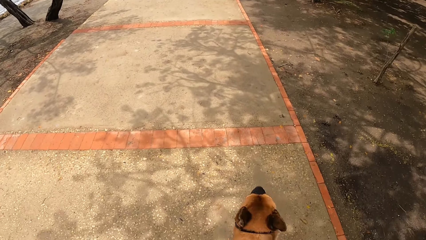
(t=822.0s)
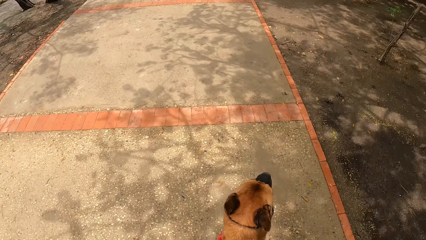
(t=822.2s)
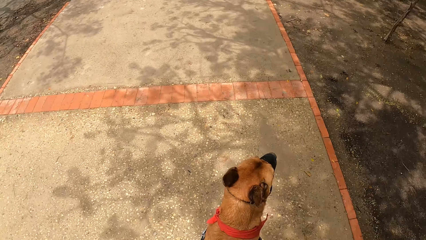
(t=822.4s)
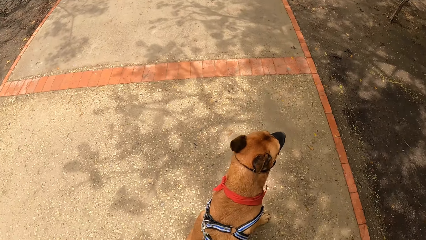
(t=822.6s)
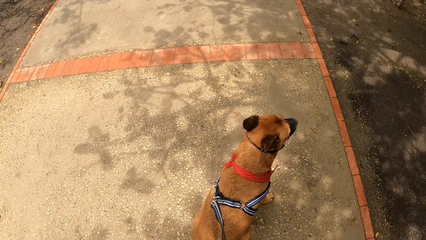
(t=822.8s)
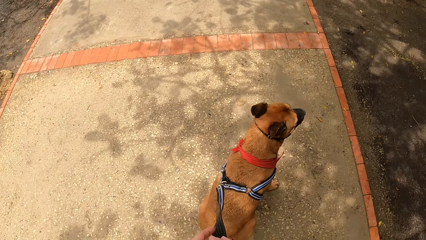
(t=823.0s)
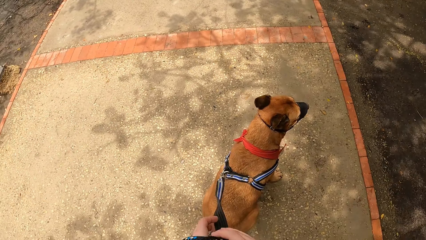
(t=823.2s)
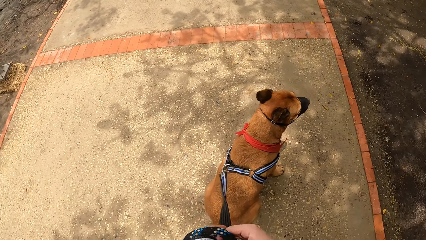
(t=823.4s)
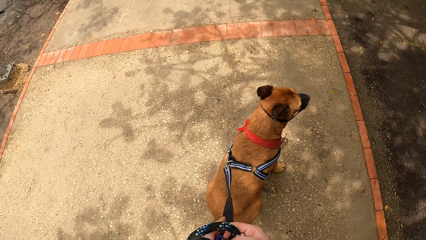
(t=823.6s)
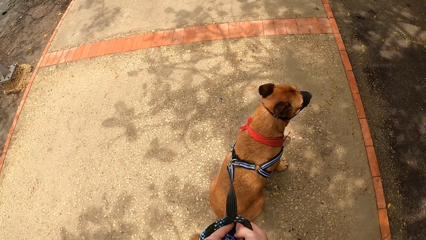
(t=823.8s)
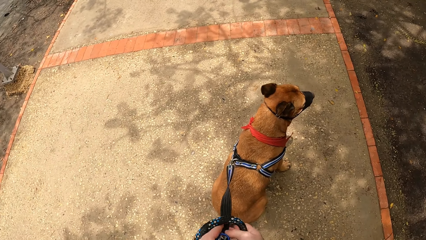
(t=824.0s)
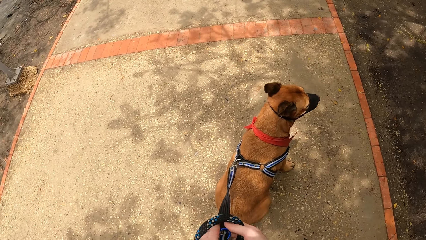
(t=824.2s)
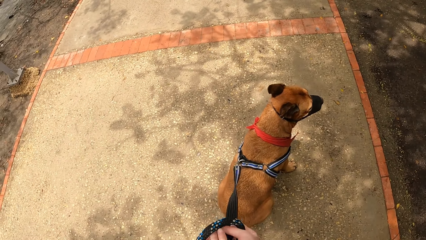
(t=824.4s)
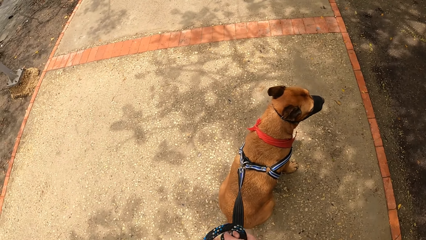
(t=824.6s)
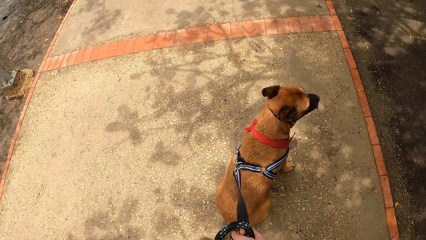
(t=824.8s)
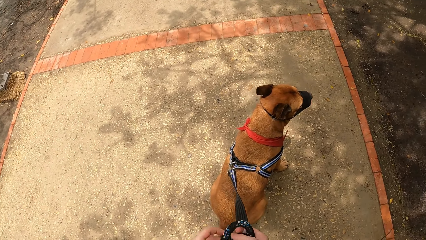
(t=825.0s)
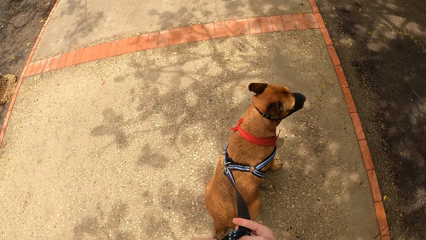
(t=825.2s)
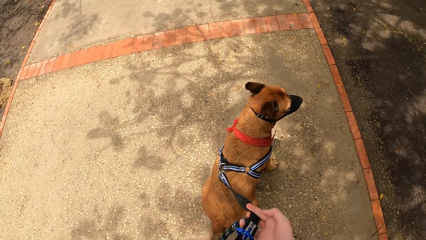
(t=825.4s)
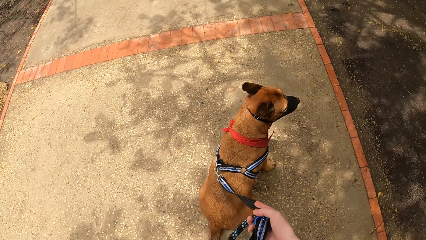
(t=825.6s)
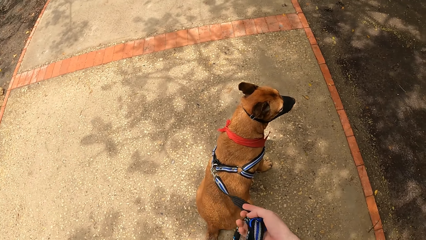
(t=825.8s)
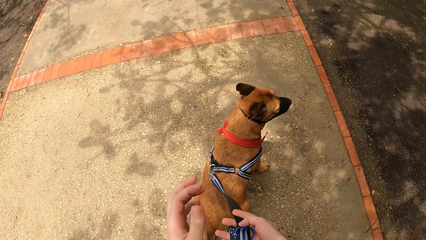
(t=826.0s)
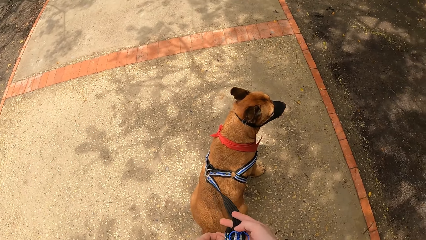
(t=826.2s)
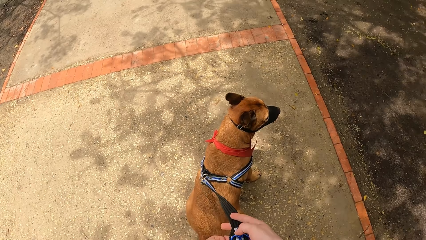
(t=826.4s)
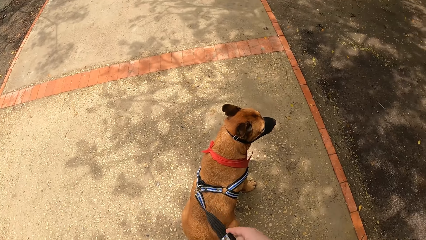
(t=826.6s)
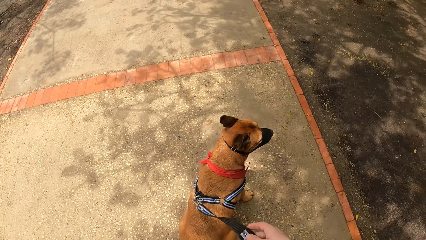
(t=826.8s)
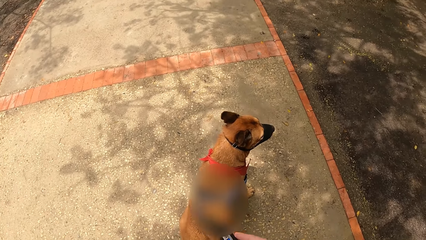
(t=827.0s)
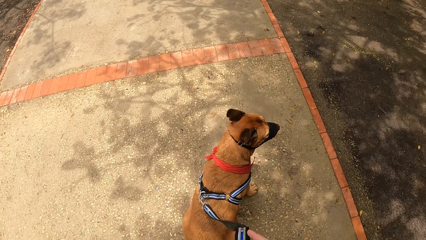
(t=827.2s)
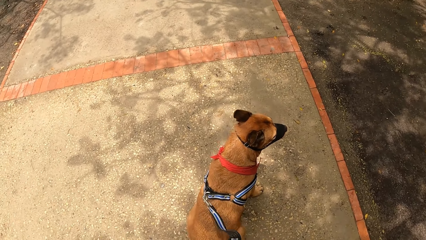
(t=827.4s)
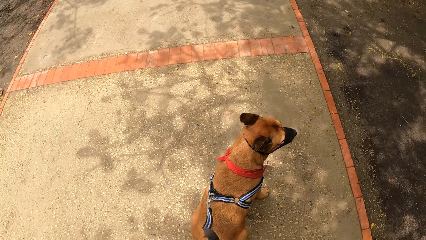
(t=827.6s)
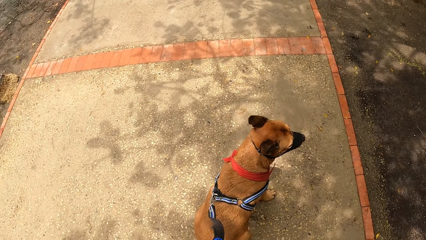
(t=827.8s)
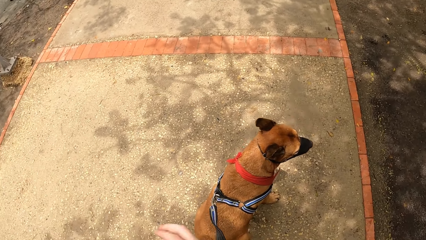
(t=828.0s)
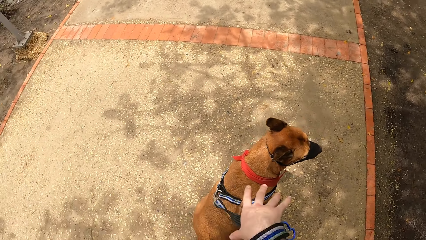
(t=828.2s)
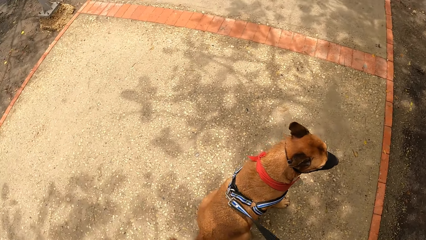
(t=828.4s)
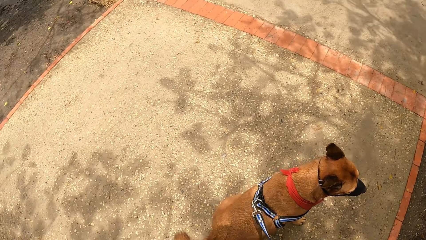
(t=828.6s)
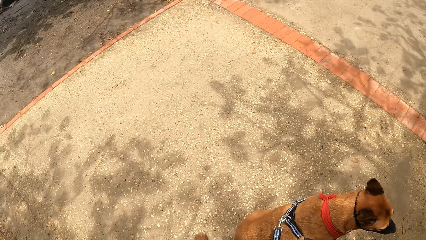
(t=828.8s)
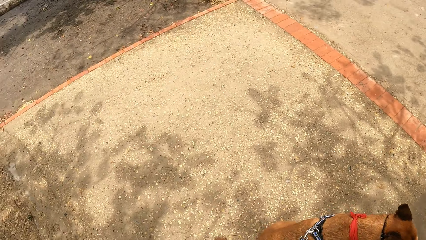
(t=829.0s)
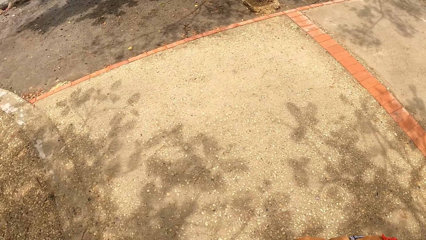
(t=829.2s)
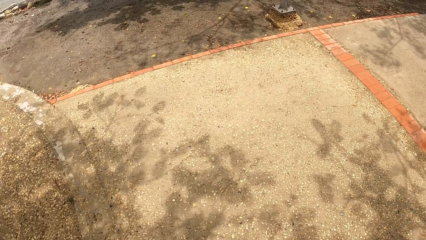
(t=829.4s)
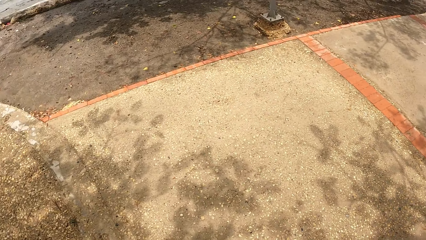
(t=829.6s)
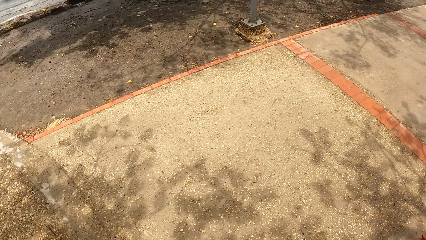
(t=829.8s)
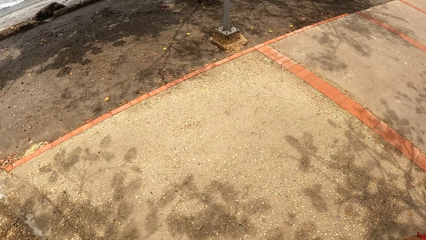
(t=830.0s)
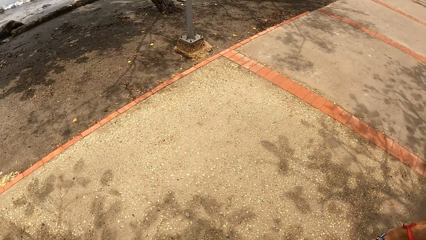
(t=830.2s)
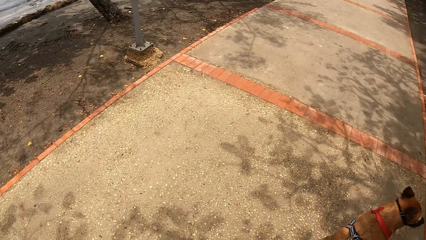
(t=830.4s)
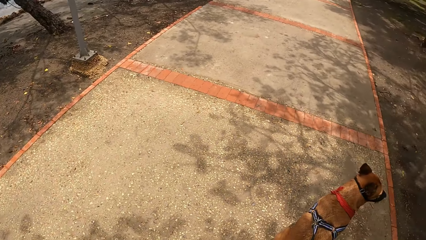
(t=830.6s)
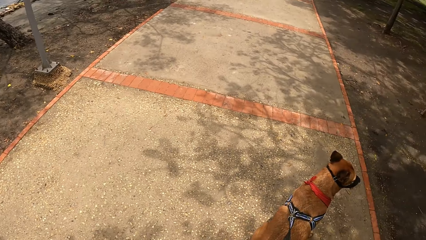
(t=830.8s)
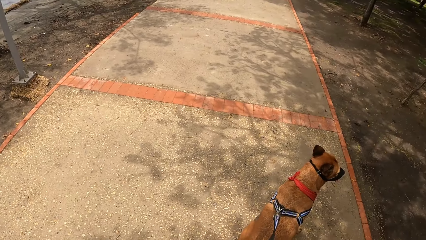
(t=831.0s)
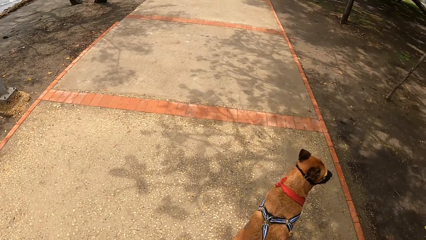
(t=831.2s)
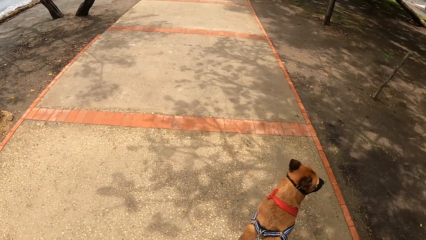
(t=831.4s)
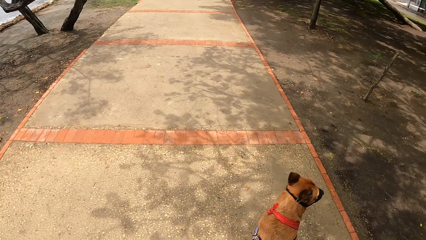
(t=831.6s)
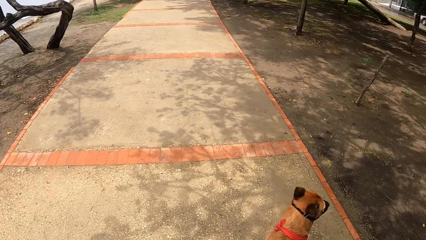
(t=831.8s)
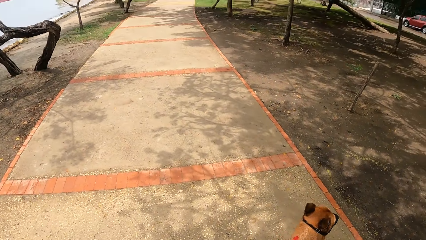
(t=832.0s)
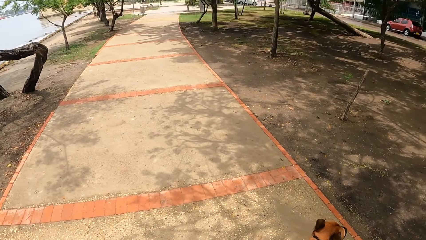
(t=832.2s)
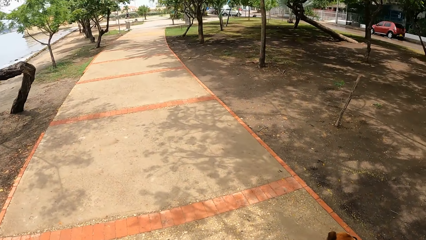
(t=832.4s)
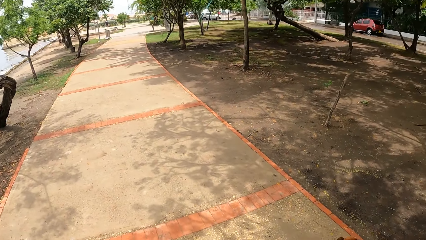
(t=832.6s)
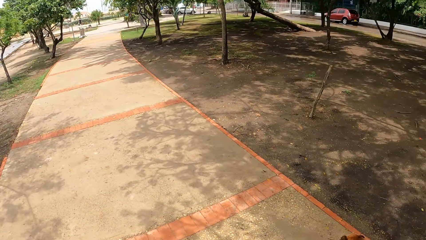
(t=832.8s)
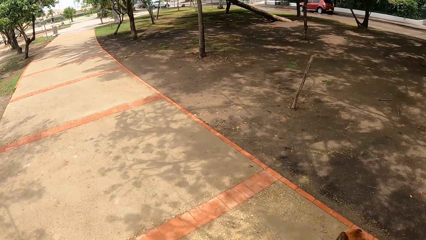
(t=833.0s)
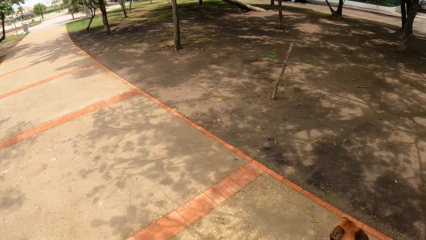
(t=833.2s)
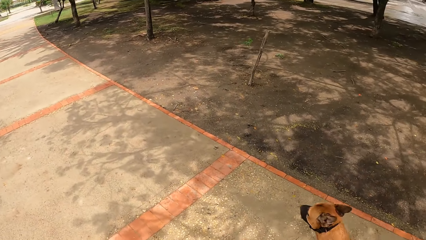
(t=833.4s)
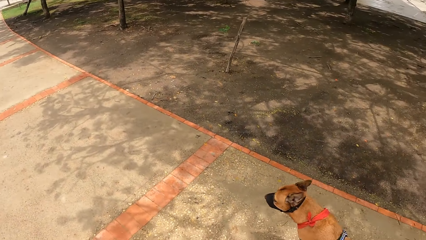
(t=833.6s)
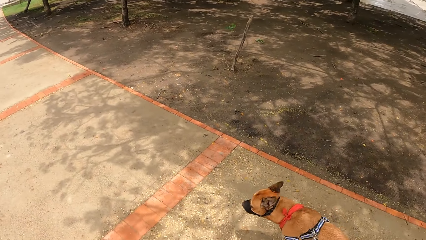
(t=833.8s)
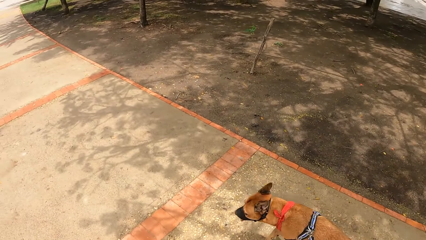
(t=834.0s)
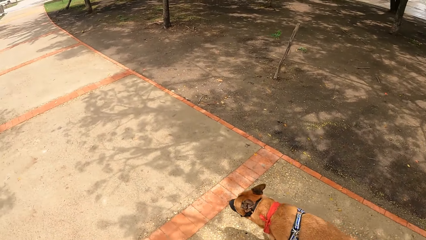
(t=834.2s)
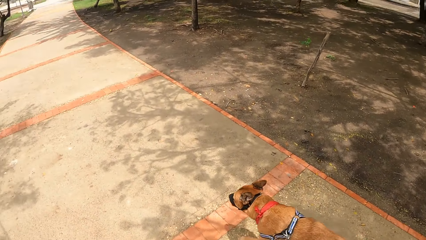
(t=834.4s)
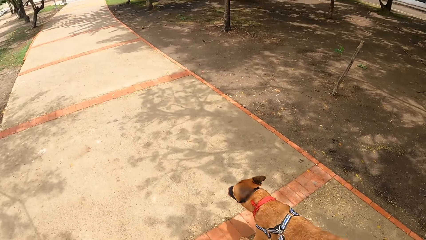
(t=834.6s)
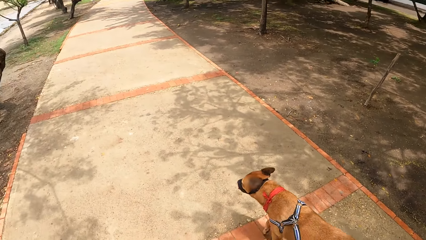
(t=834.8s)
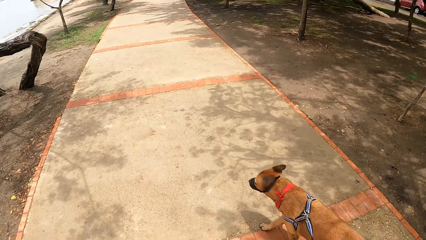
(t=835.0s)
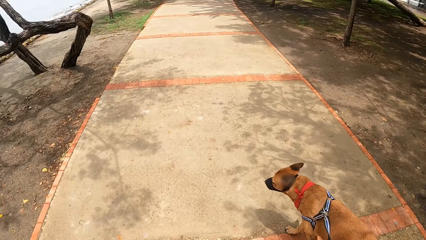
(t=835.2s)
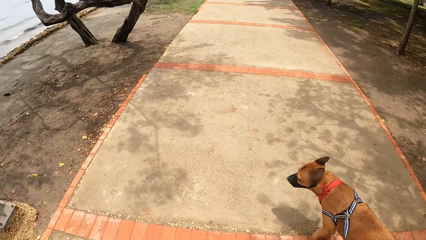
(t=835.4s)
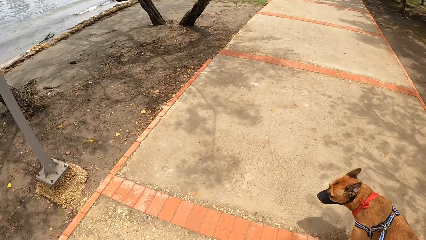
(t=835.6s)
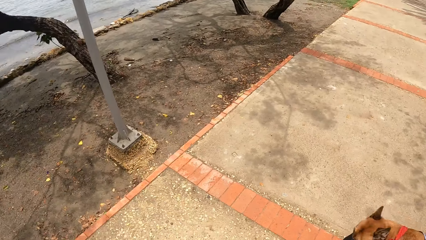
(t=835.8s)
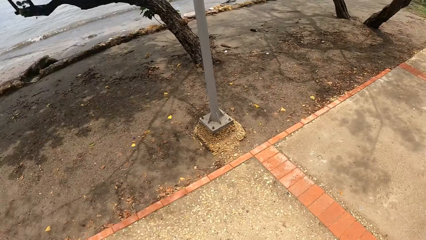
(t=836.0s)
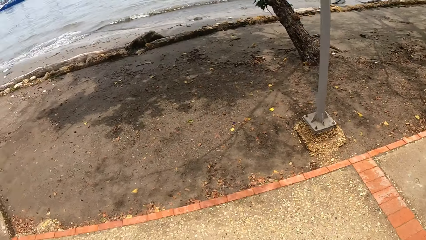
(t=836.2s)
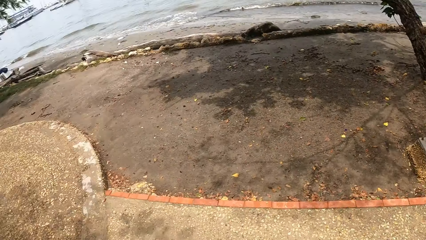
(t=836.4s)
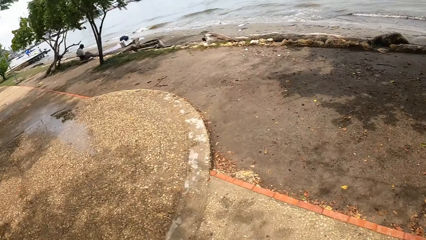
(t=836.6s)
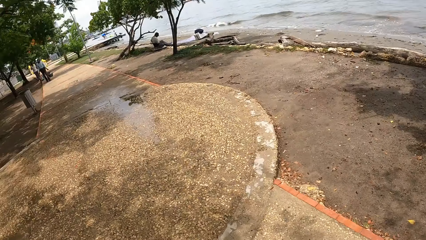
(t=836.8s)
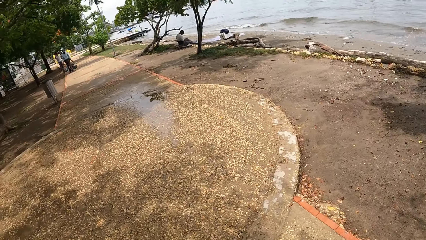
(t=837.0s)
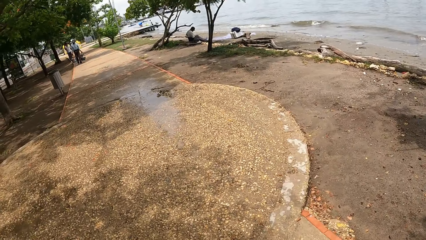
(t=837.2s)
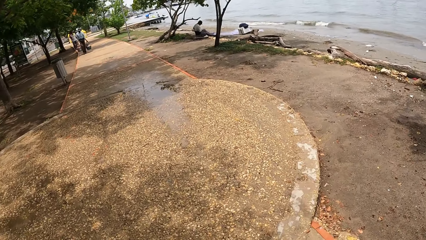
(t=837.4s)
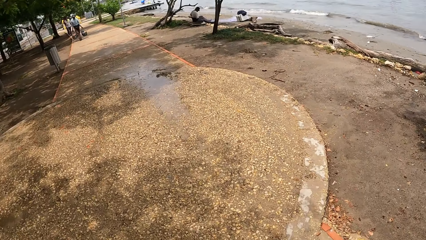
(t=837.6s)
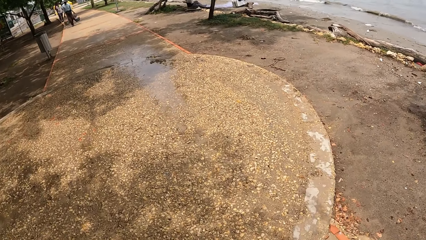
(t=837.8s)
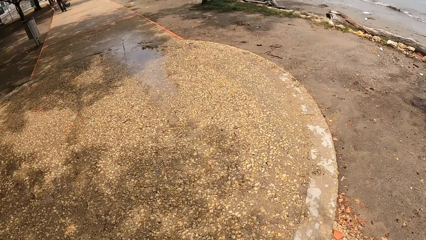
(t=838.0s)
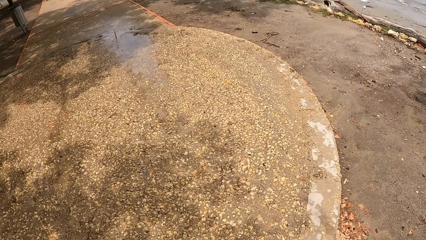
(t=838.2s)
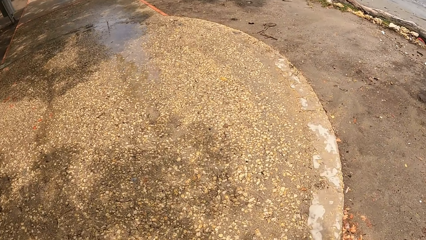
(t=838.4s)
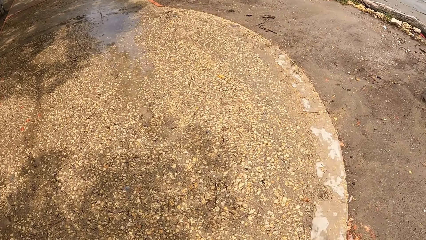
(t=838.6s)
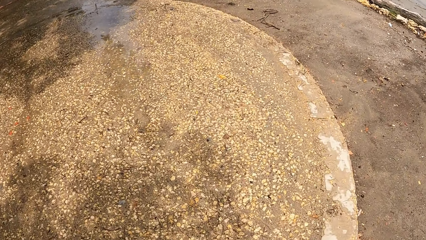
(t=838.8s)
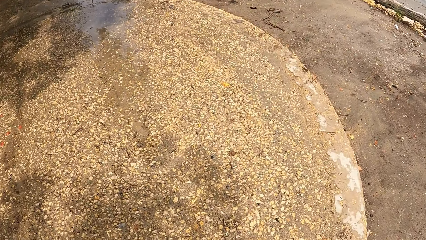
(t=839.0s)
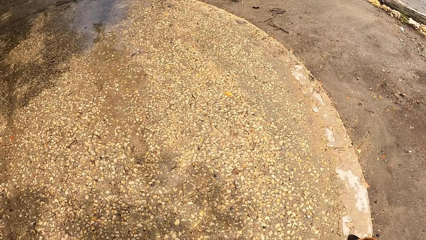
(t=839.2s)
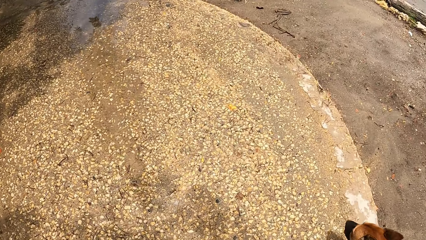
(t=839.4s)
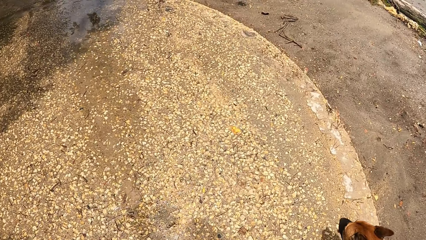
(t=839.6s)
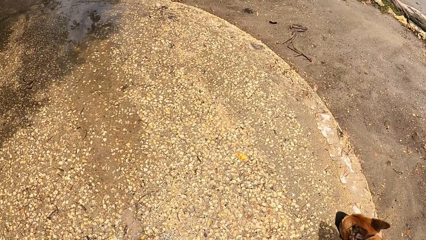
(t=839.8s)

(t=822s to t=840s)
The camera wearer touches the leash. They hold the dog tie-out with the right hand. They touch the dog with the right hand. They look around. They look at the dog. They walk the dog on the road. They look around.
